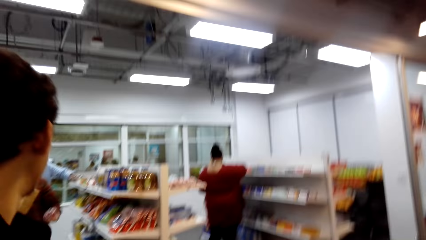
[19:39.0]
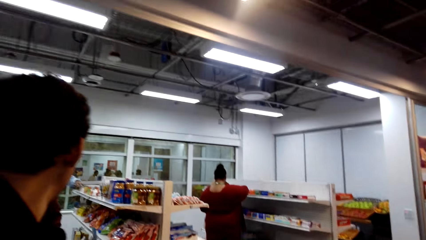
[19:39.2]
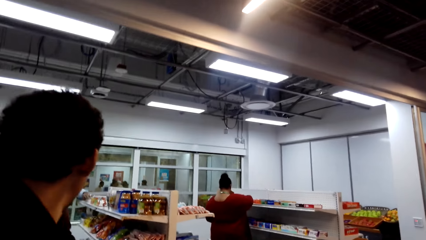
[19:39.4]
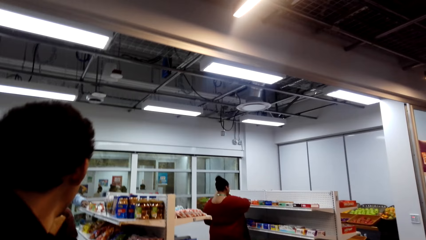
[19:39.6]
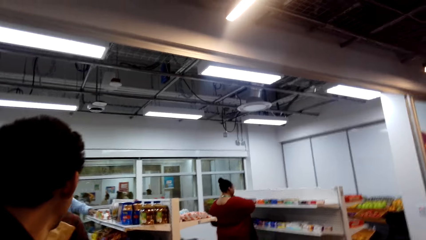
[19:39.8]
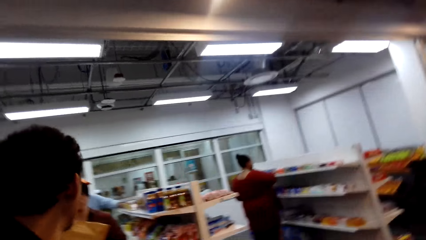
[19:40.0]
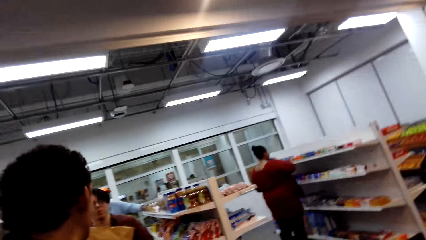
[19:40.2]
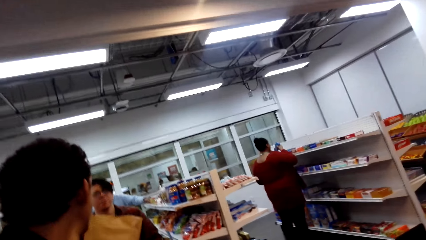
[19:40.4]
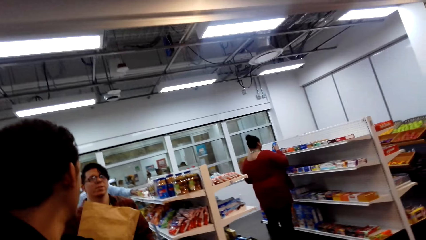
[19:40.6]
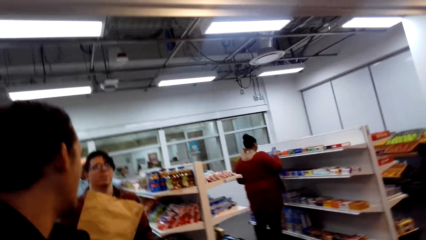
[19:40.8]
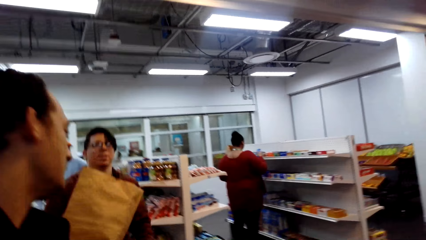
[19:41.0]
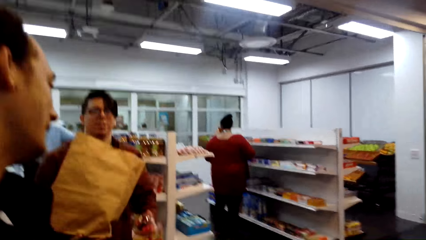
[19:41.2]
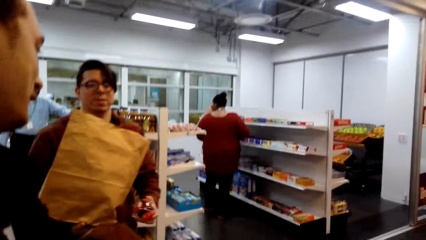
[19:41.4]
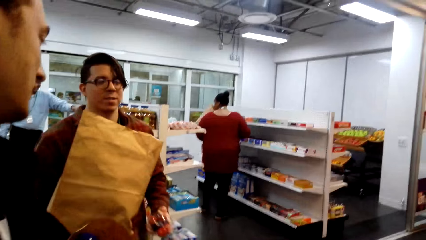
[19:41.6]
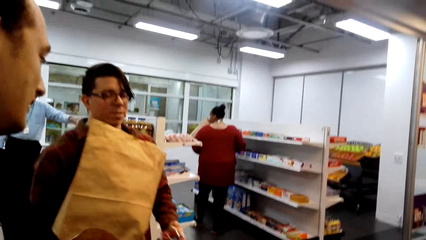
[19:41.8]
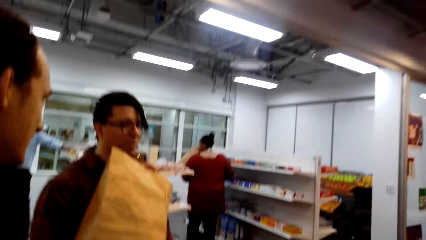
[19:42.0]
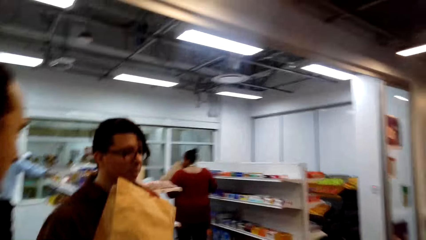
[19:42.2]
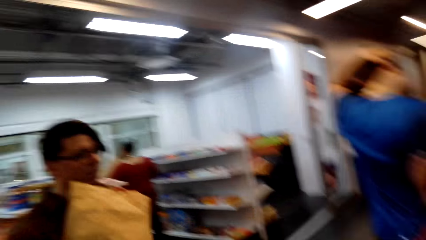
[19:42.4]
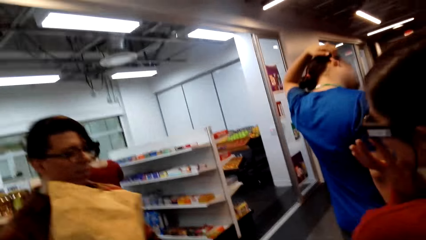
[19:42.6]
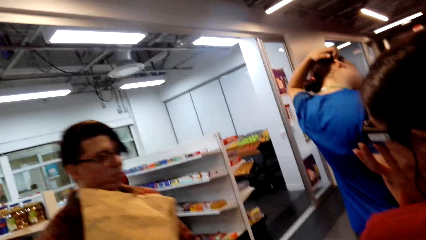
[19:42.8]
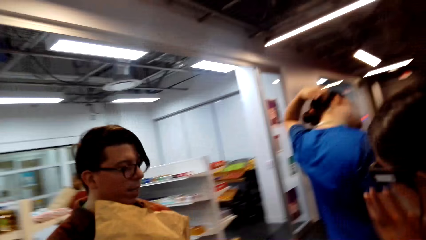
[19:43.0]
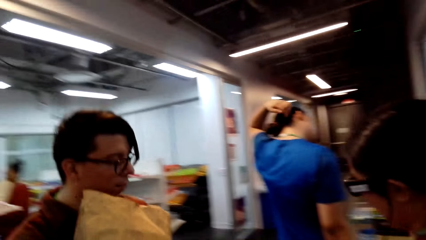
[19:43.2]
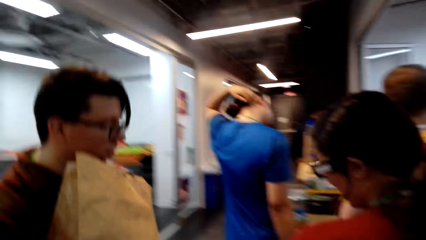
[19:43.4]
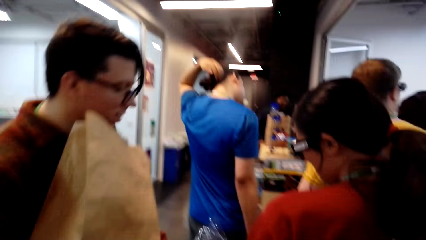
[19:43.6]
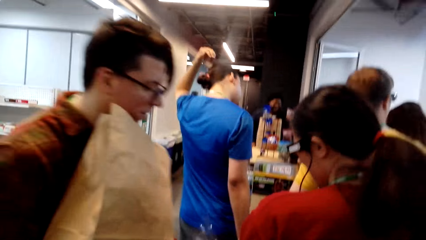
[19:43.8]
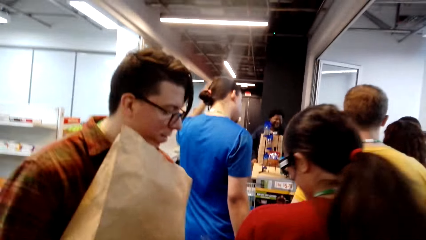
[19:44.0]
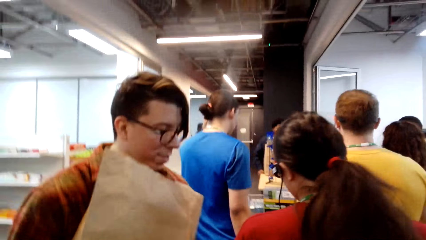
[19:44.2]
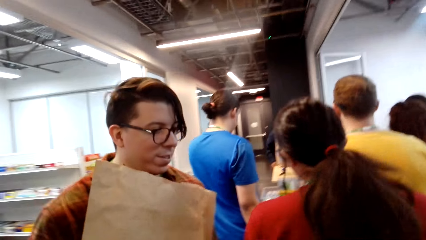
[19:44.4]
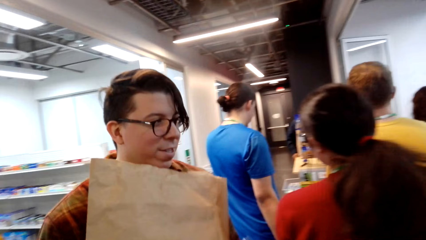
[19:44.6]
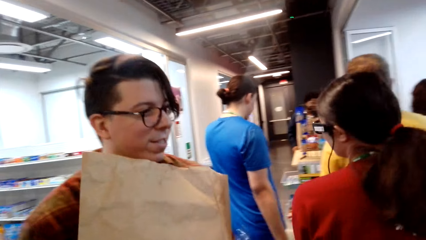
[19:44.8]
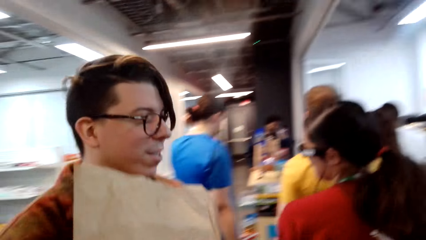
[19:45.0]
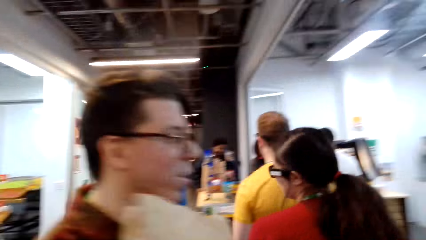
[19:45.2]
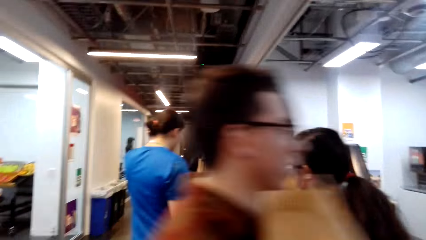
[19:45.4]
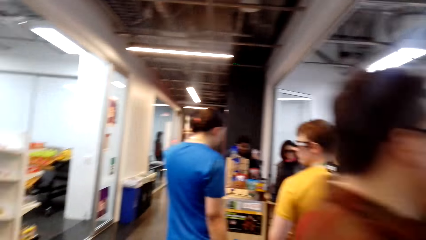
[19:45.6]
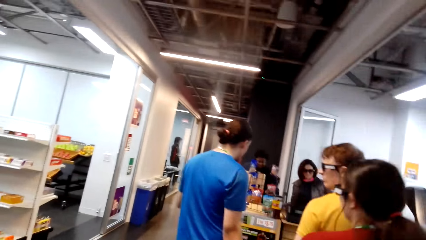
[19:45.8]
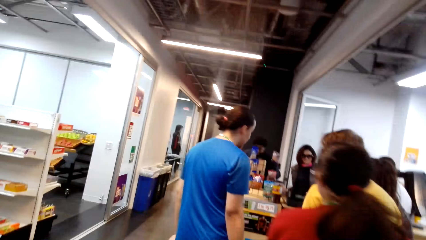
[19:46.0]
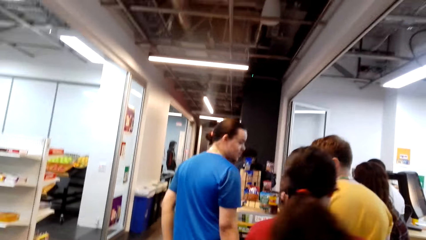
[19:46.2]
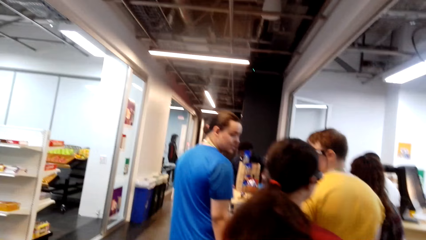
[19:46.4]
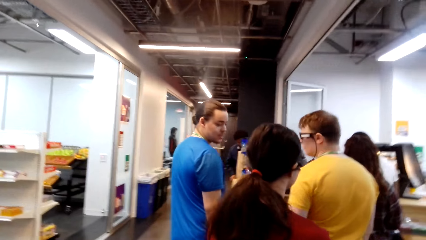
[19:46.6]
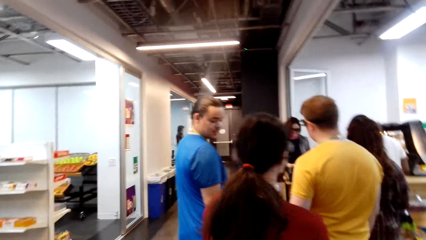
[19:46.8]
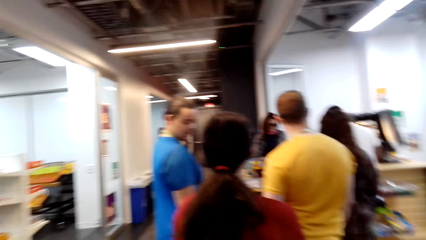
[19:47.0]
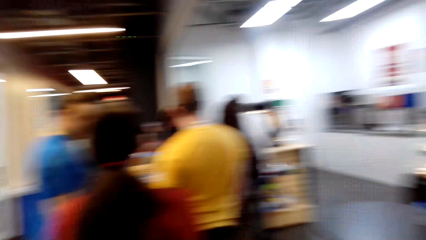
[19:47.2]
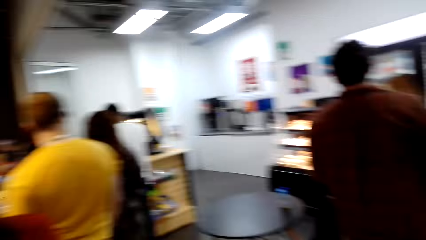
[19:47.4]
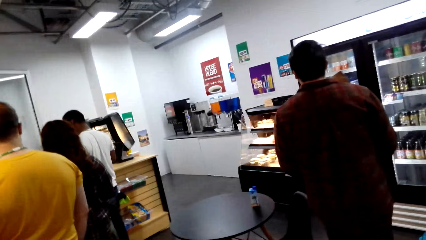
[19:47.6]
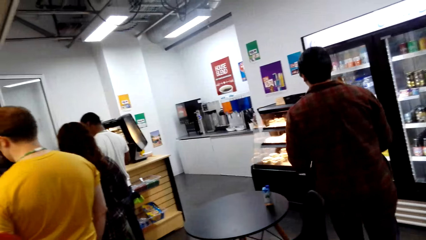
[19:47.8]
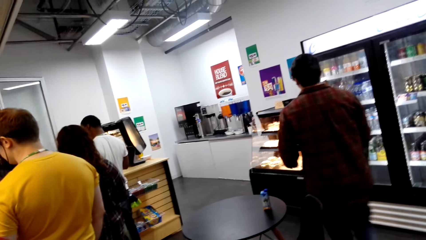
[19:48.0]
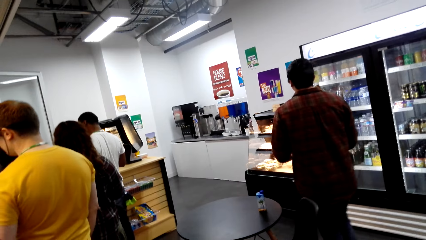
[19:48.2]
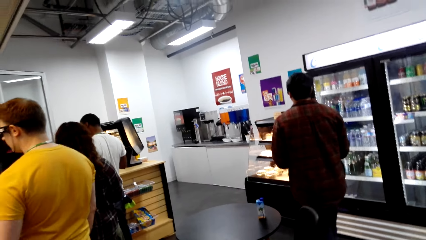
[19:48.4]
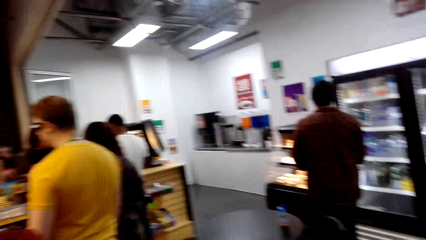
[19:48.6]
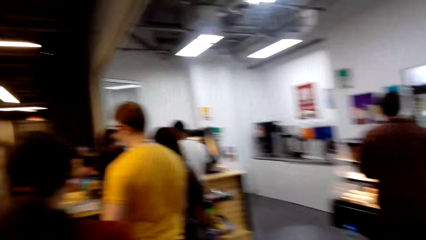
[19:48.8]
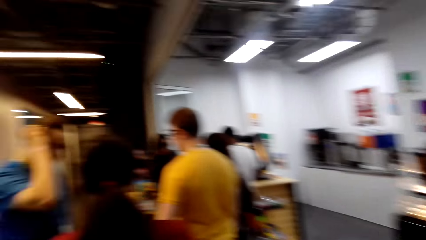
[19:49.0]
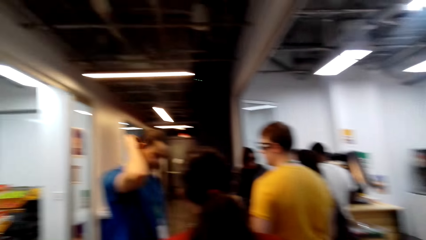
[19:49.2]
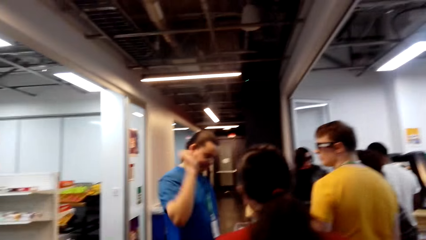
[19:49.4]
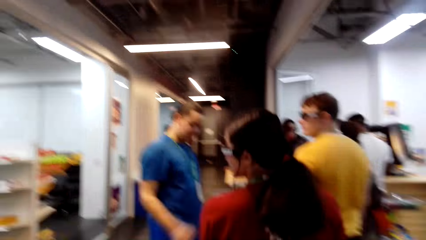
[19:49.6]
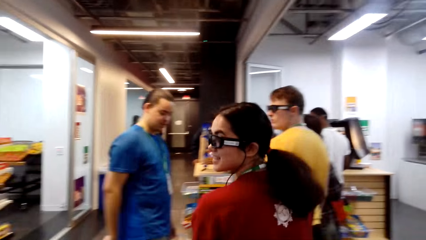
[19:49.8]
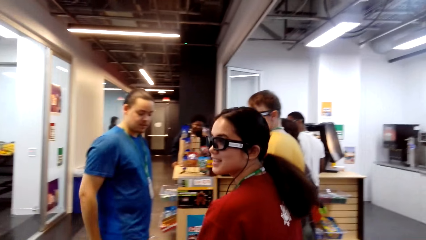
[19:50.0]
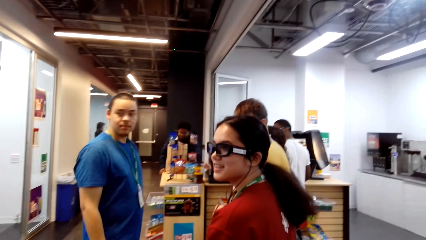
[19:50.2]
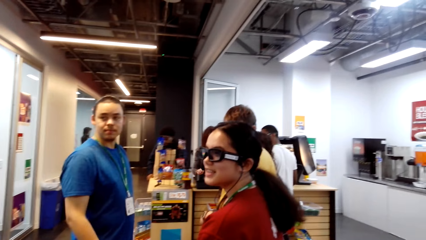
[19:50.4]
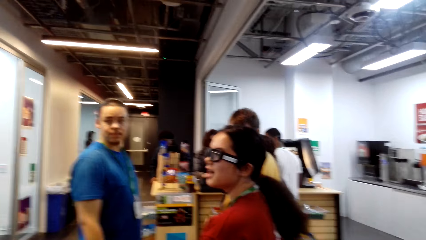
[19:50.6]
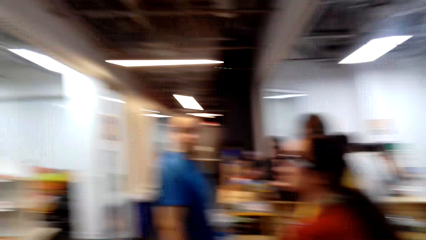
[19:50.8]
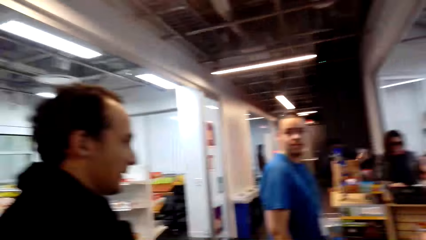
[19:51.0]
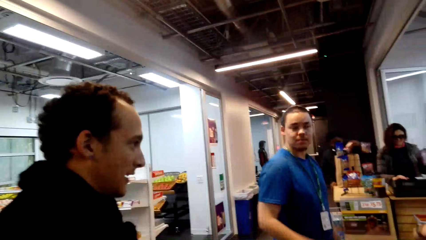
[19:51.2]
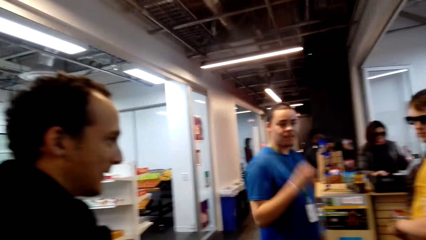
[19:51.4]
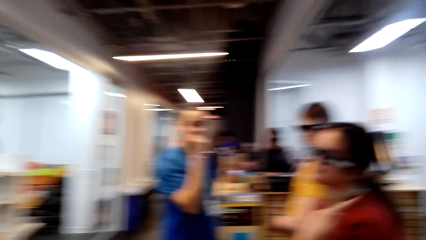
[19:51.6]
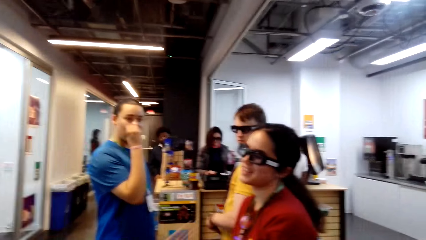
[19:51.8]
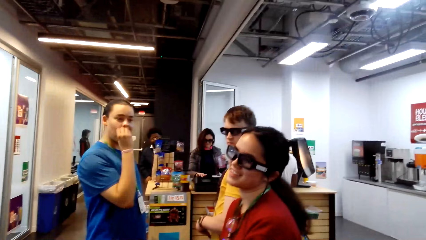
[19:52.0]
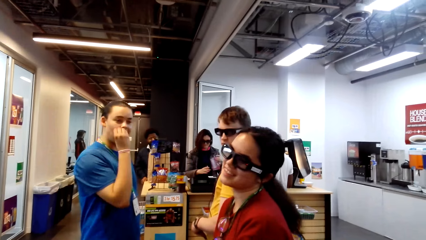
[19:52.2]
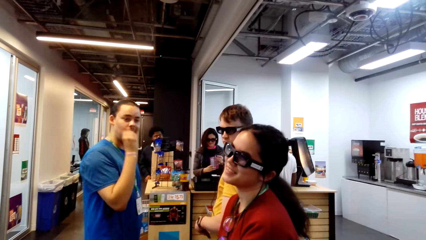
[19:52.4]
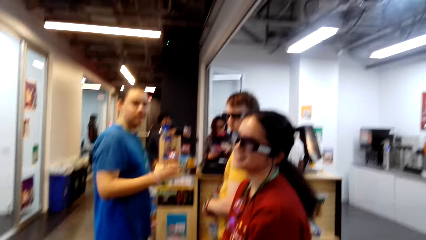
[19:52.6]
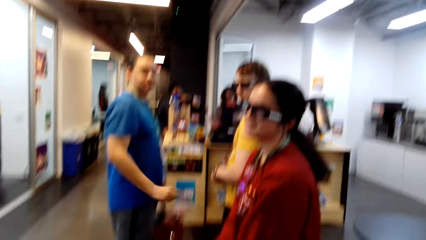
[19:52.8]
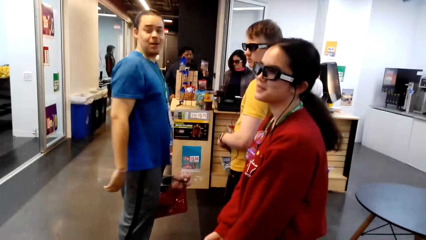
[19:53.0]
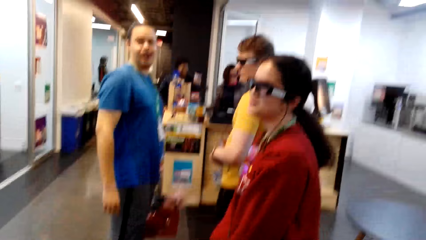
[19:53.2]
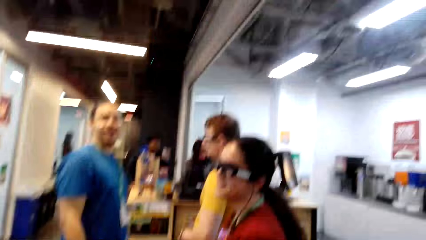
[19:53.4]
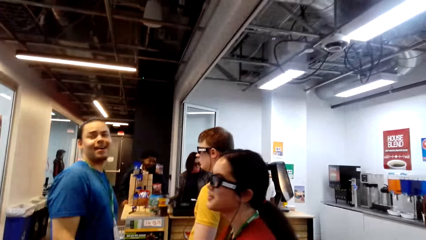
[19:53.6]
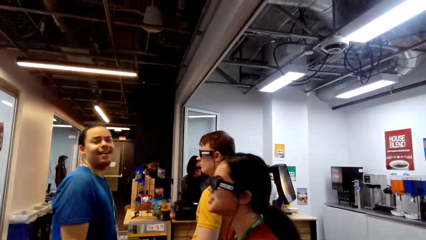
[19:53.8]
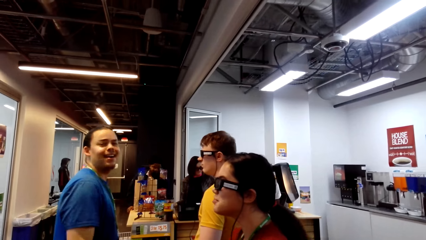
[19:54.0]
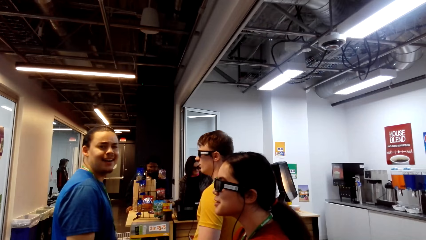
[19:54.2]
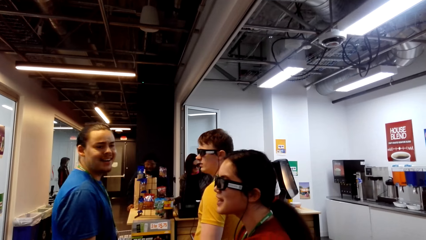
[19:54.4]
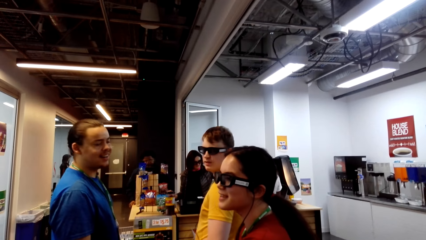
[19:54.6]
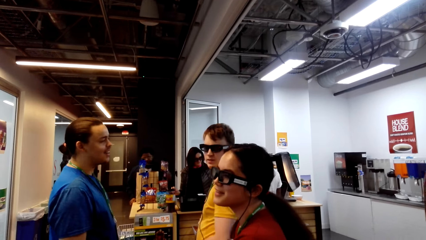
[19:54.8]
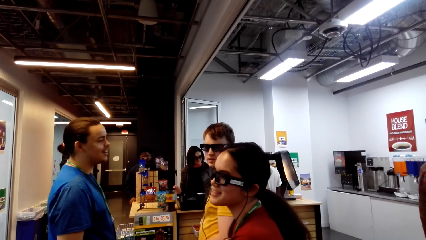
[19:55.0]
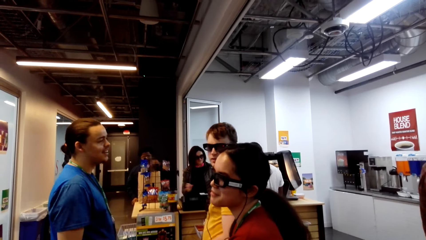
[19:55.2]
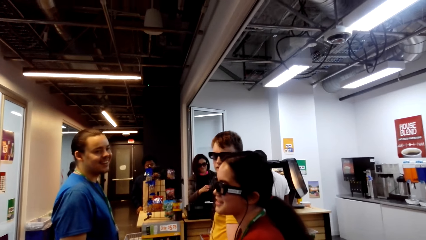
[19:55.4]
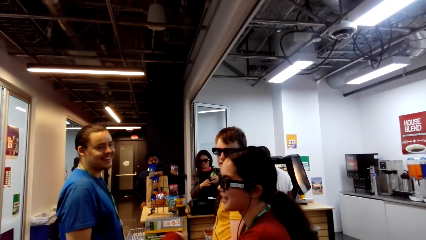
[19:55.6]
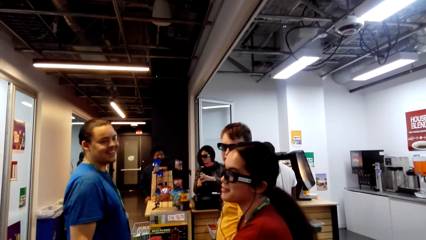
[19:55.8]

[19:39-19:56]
The camera wearer converses with a man.
